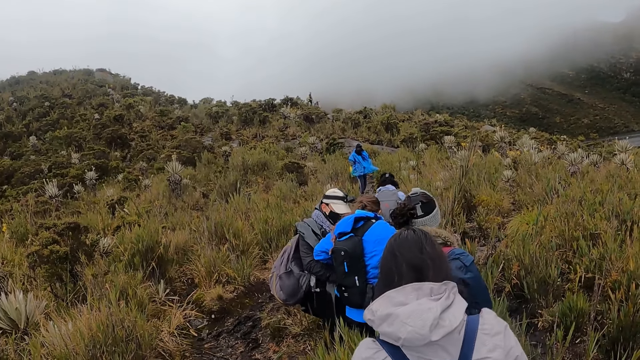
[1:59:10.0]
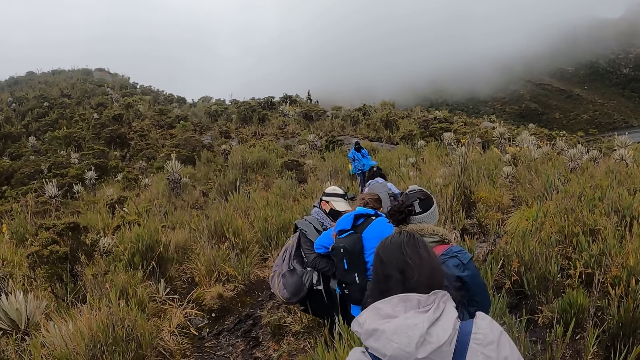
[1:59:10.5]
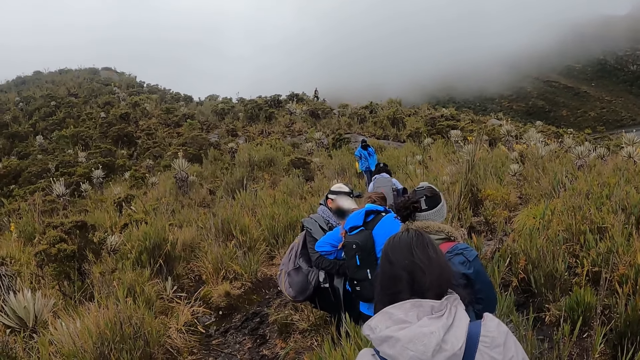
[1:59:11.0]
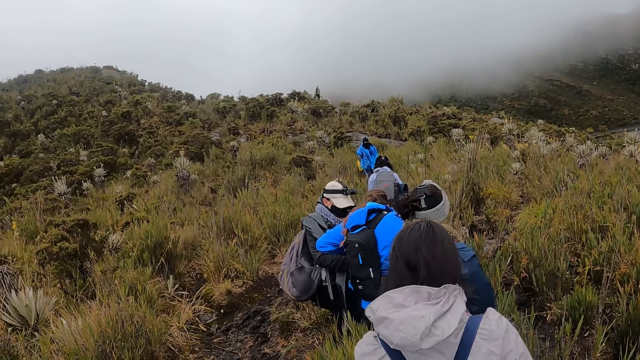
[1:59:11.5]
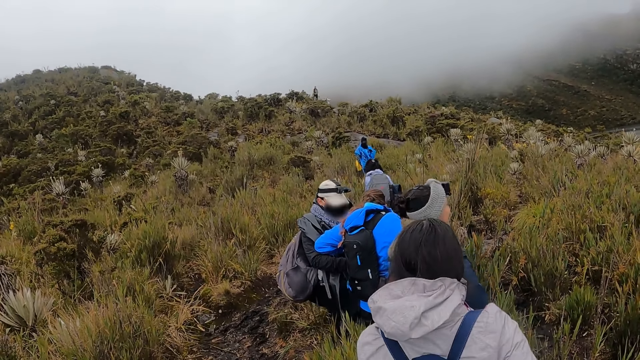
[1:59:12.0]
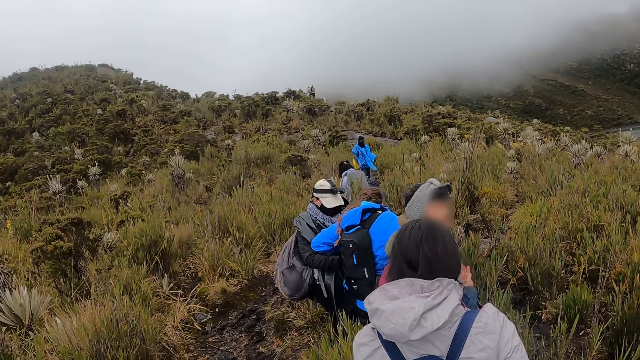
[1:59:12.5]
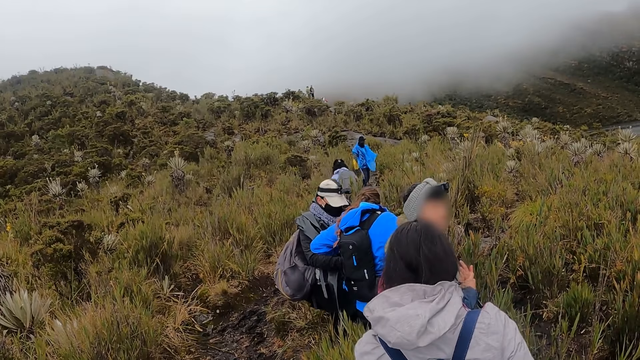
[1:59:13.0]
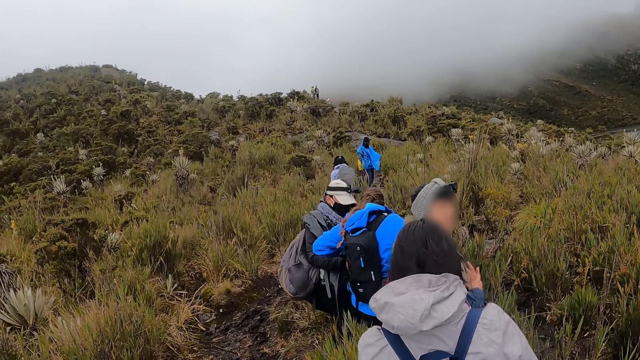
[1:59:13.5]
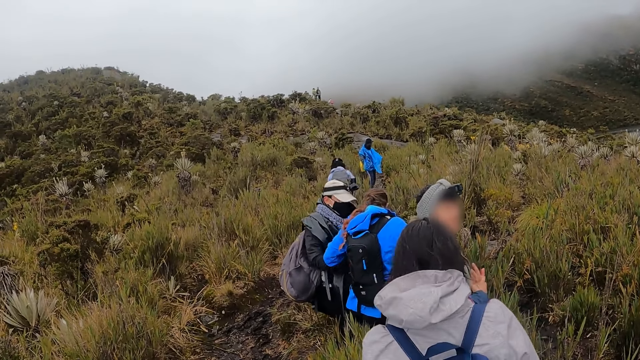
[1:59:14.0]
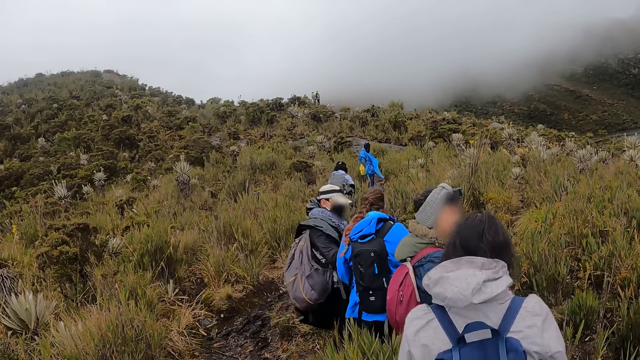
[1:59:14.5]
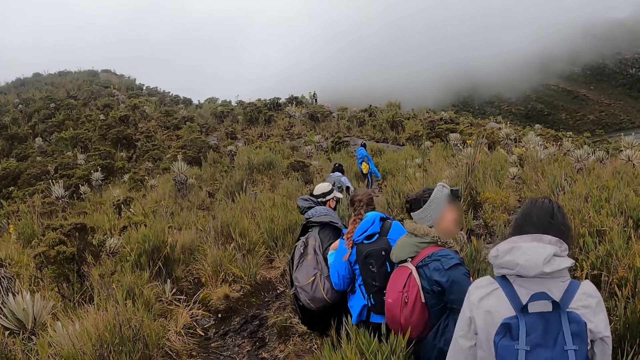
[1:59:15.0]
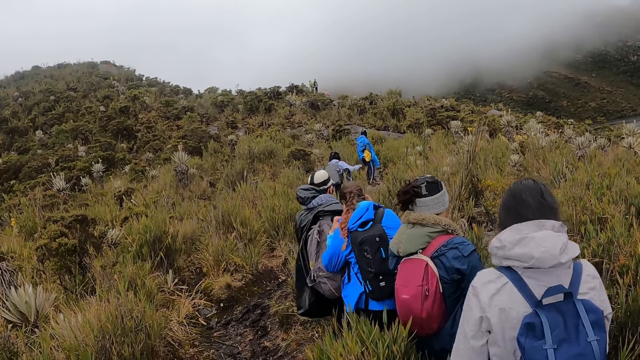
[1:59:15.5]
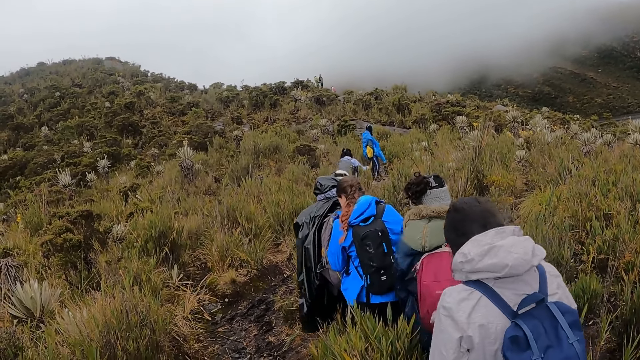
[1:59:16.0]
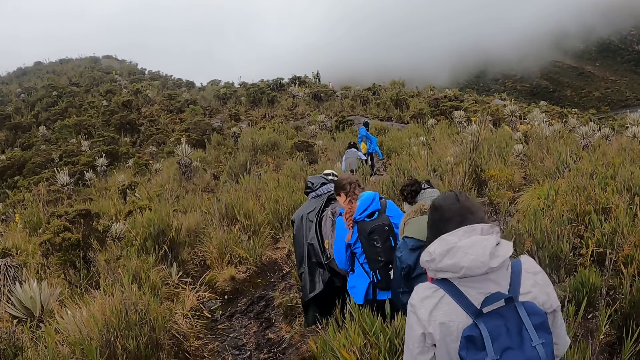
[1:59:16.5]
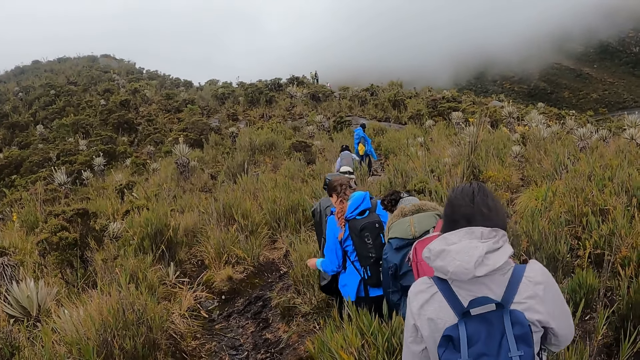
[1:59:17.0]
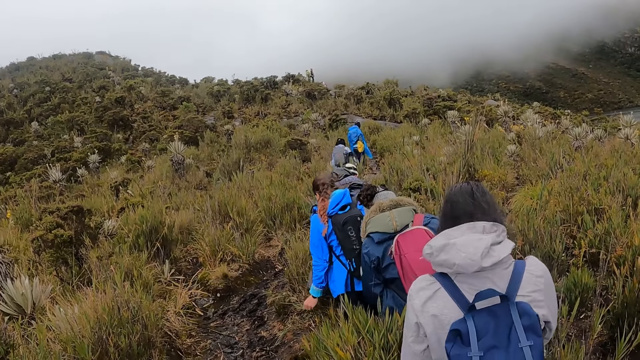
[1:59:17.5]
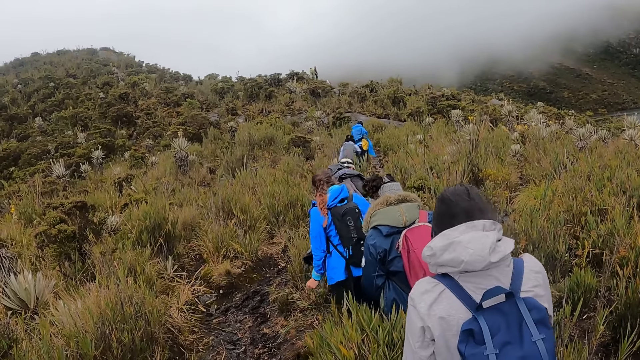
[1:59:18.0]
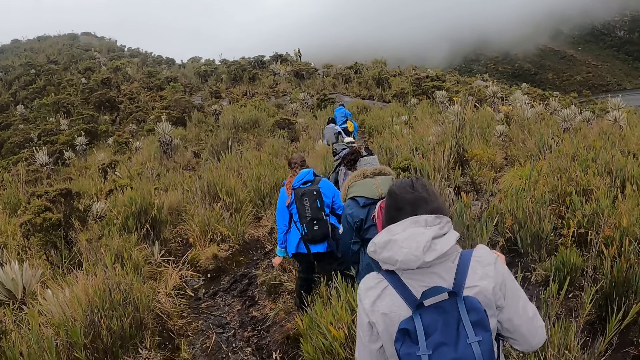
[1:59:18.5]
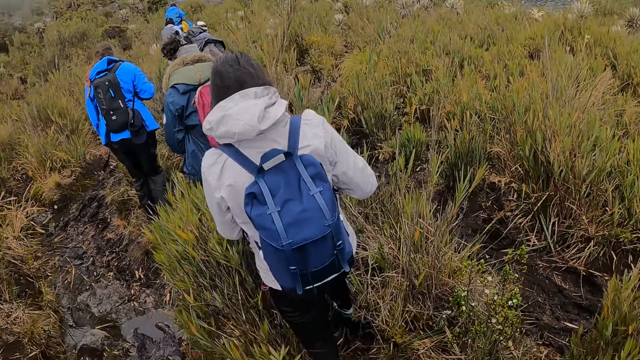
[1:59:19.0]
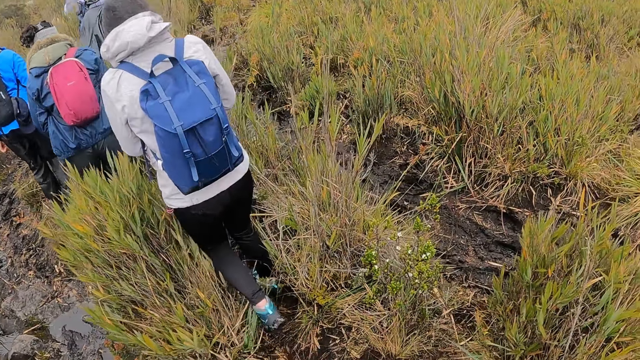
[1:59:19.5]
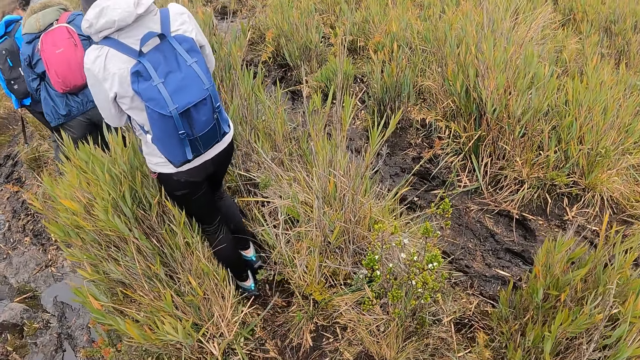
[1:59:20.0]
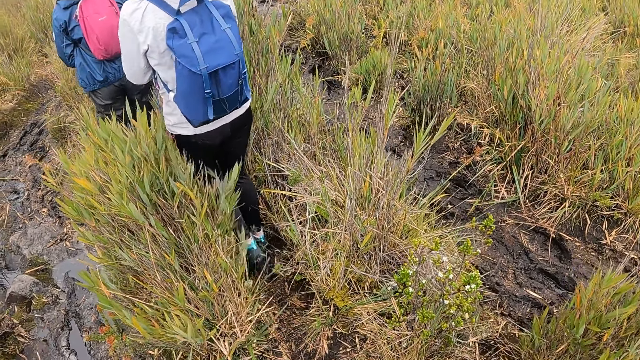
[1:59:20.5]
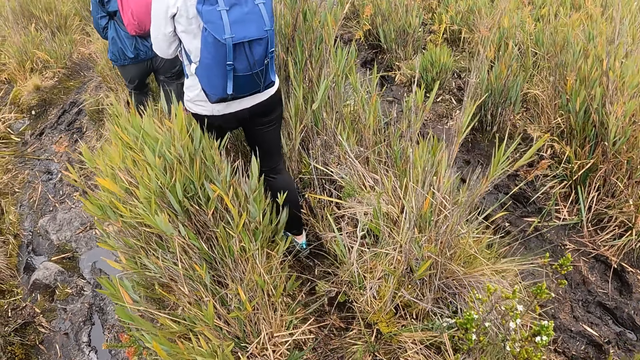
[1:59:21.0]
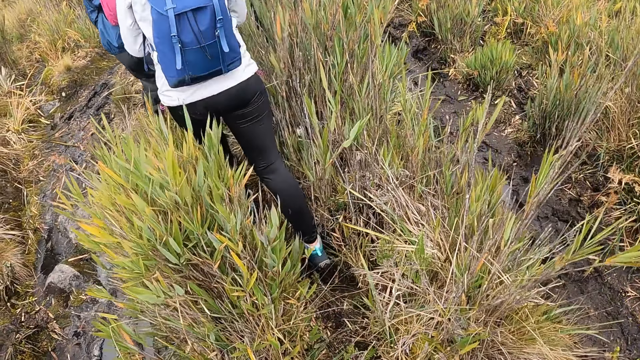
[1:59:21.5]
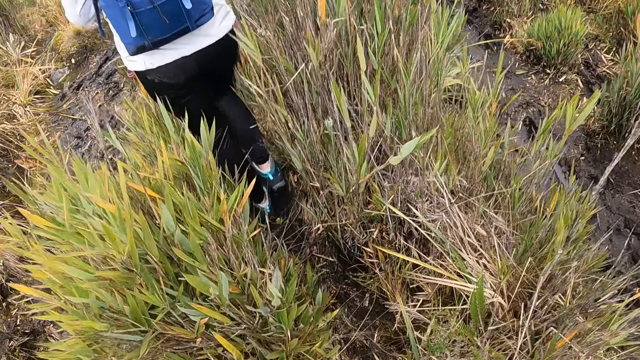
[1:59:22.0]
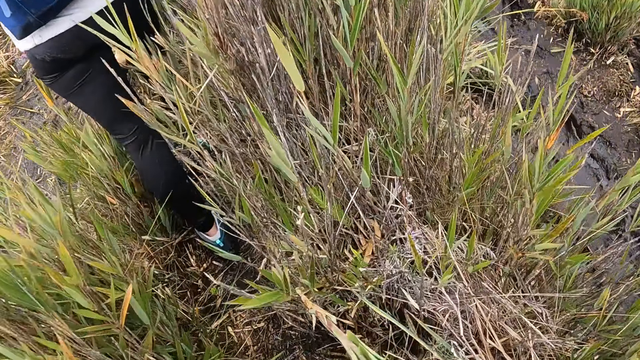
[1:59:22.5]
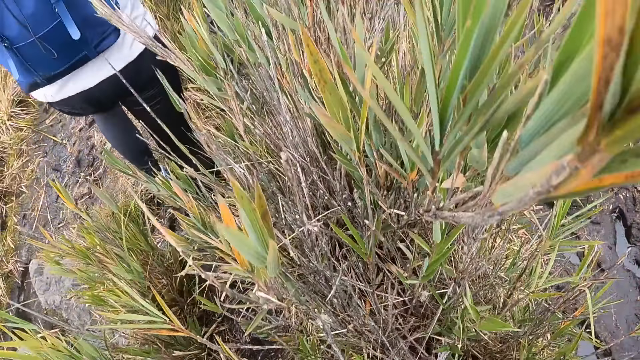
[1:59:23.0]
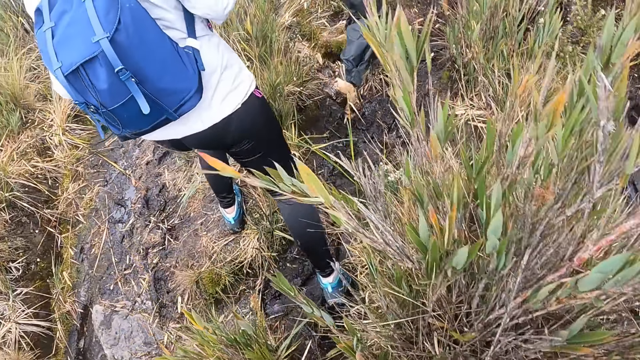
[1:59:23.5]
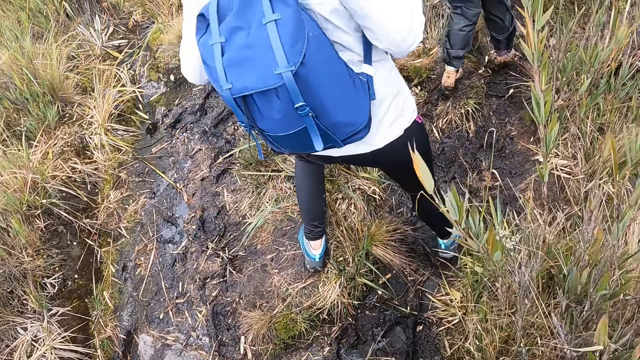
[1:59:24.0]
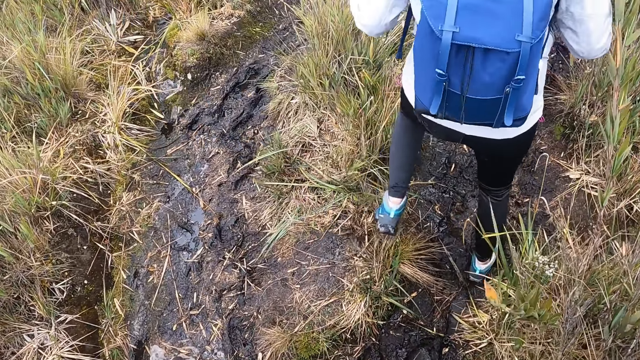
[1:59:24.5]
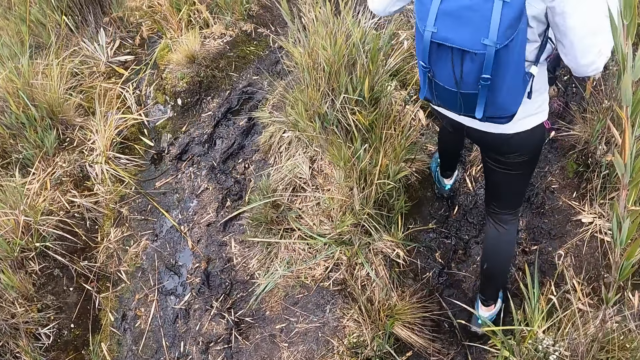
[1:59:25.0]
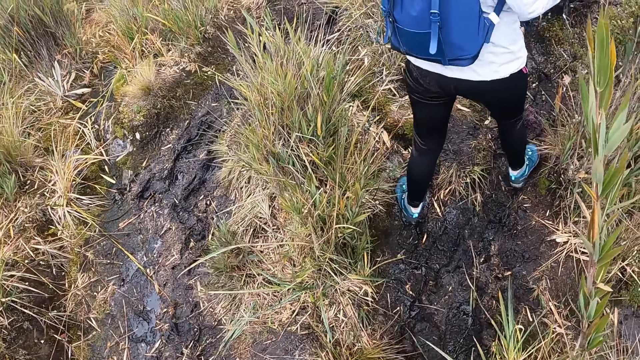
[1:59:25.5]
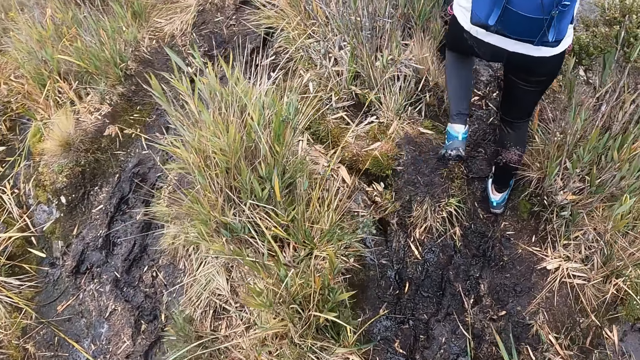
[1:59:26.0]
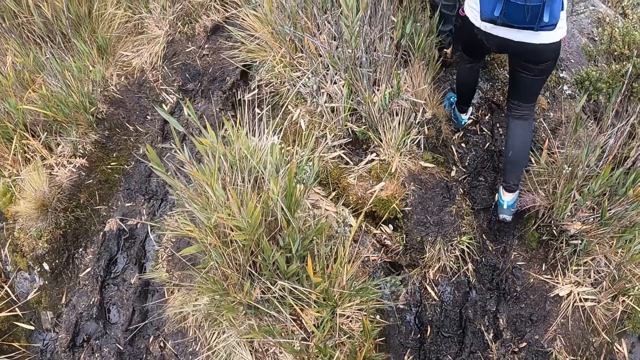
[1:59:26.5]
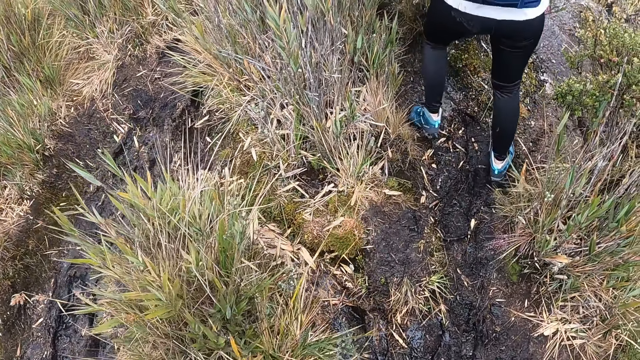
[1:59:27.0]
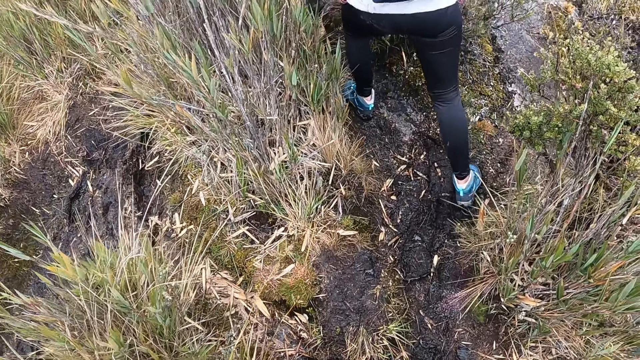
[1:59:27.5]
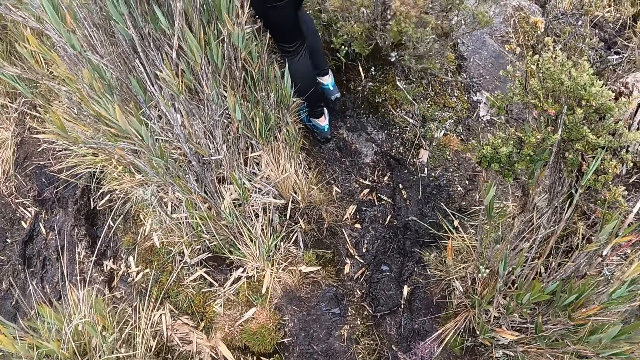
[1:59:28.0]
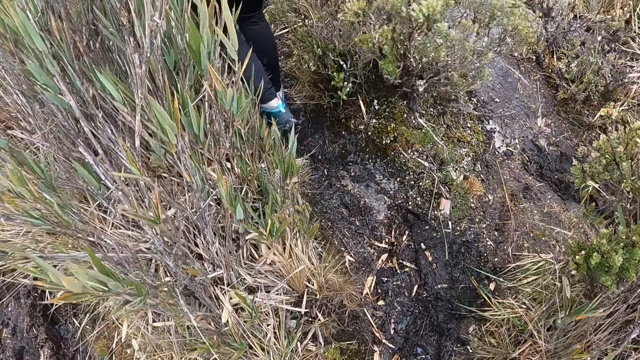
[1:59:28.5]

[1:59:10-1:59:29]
The camera wearer climbs the mountain.

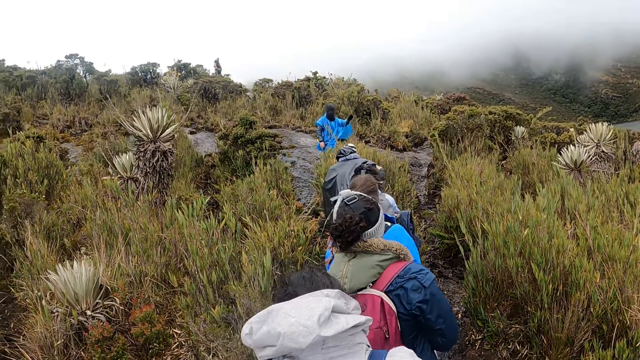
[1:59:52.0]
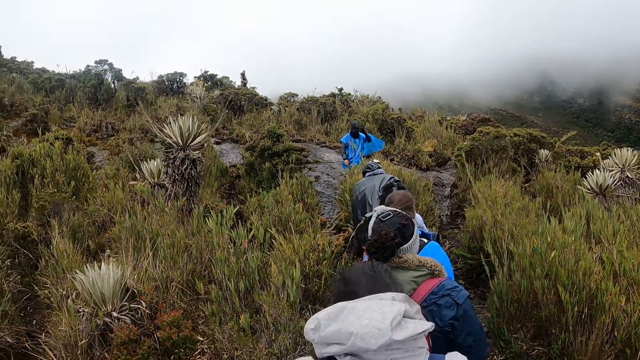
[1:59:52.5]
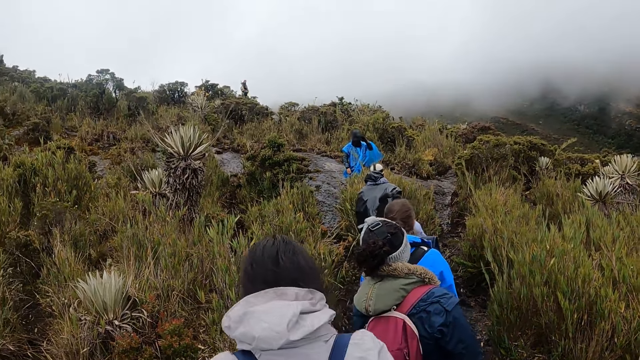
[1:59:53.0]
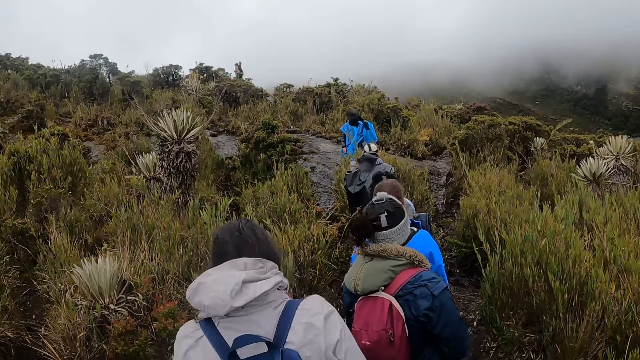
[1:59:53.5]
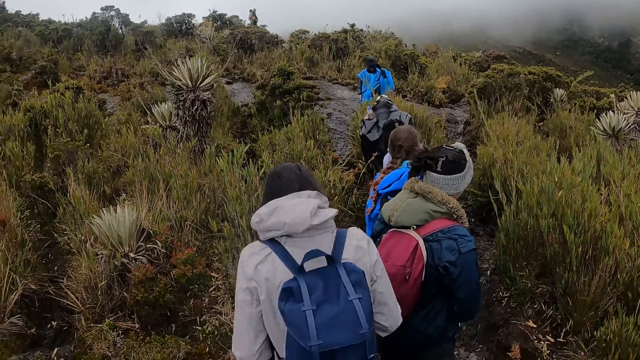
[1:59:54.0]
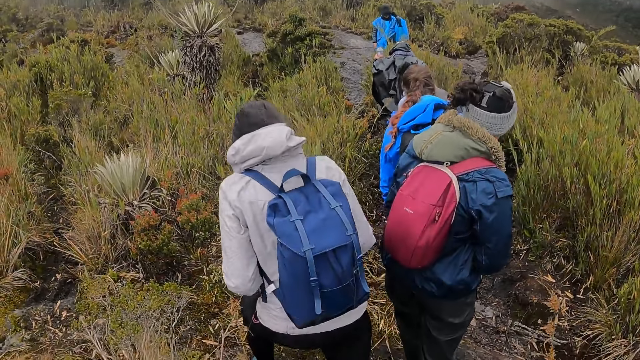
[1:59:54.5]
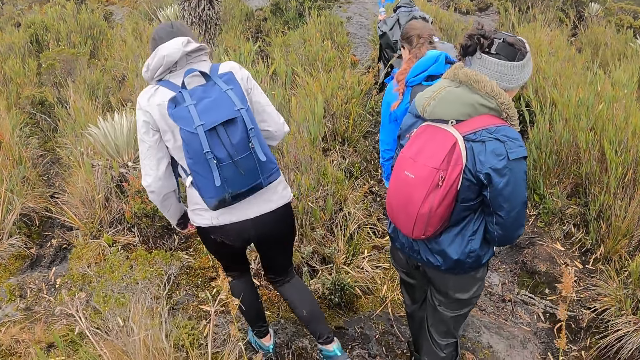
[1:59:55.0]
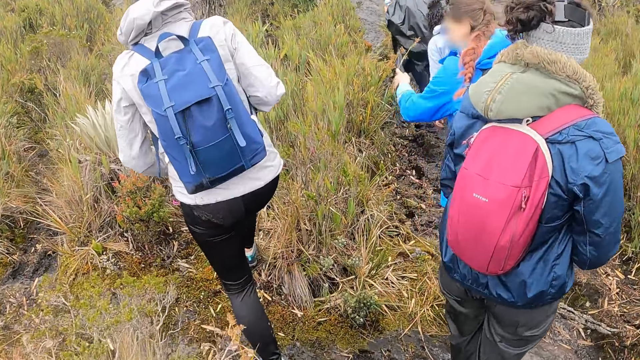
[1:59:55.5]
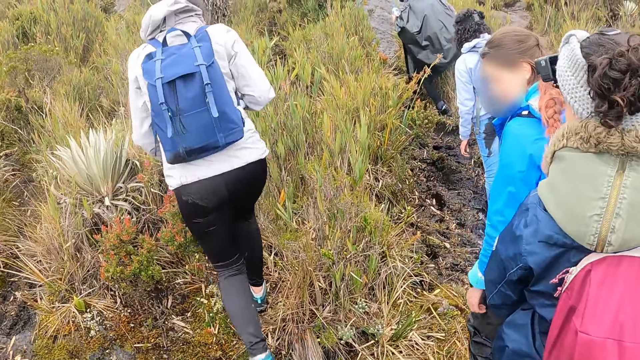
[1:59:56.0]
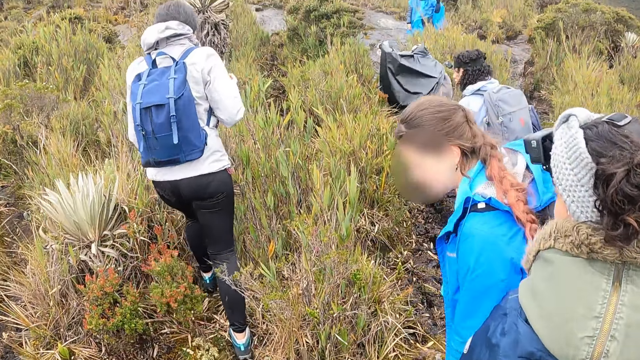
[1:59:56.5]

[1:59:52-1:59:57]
A man touches his face with his left hand.
